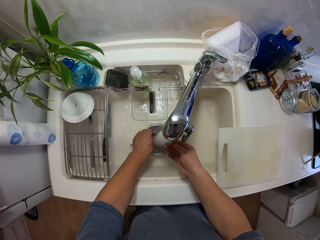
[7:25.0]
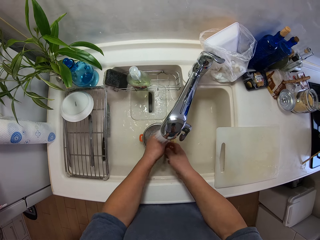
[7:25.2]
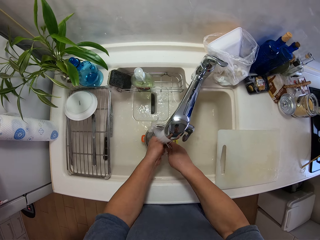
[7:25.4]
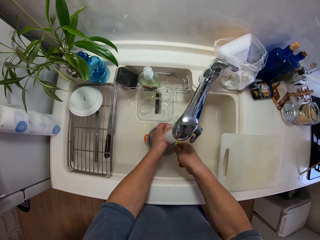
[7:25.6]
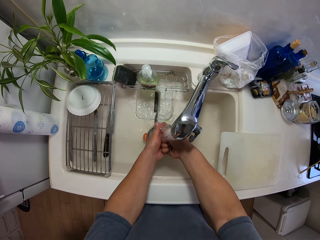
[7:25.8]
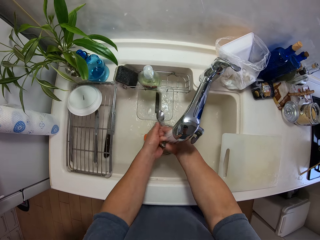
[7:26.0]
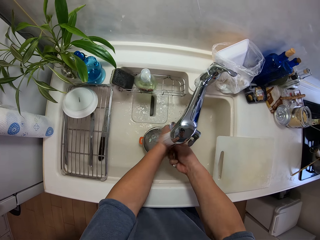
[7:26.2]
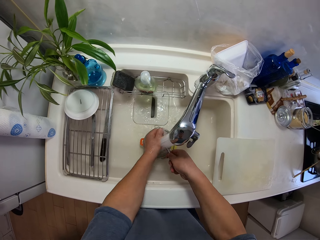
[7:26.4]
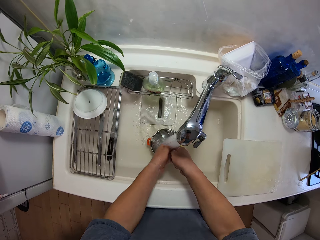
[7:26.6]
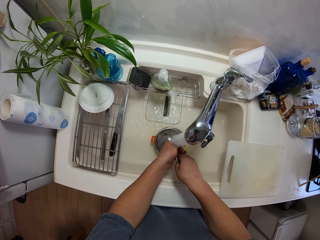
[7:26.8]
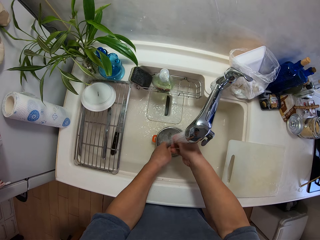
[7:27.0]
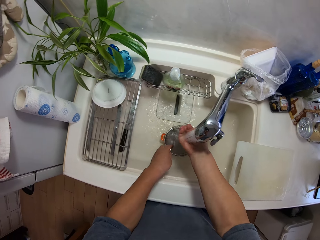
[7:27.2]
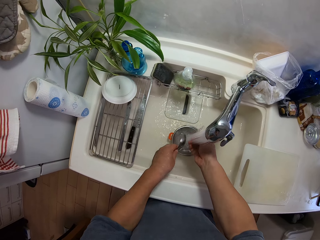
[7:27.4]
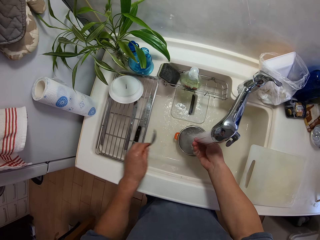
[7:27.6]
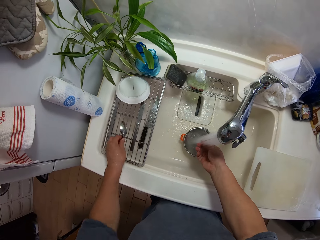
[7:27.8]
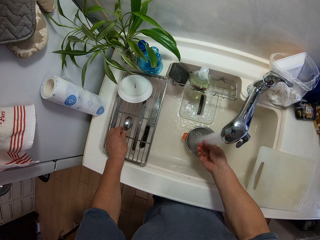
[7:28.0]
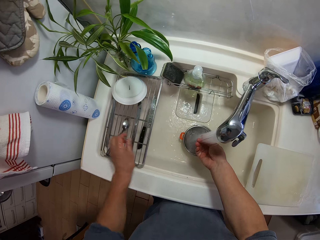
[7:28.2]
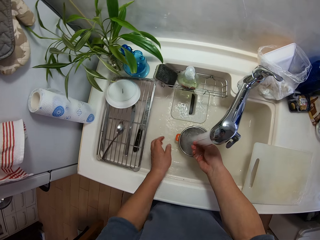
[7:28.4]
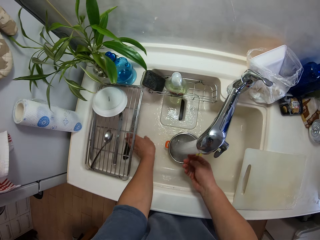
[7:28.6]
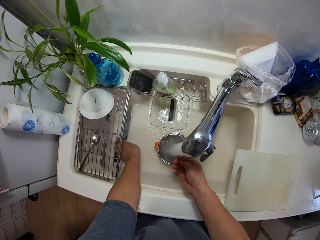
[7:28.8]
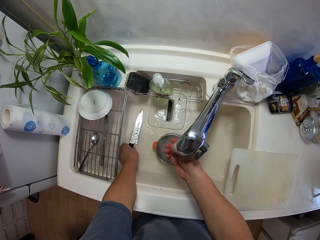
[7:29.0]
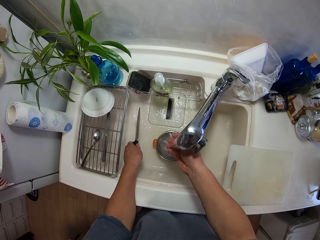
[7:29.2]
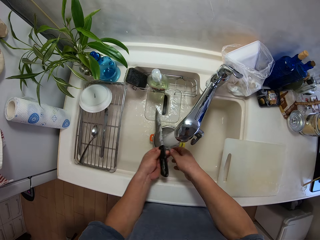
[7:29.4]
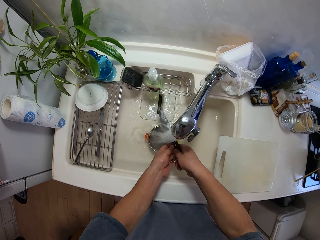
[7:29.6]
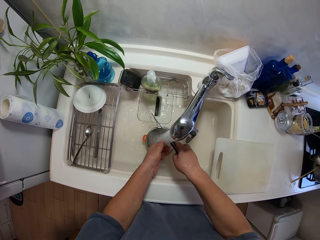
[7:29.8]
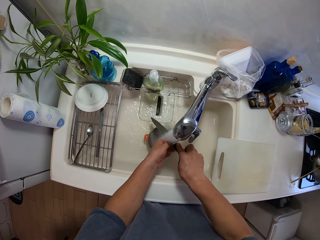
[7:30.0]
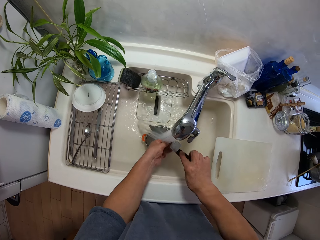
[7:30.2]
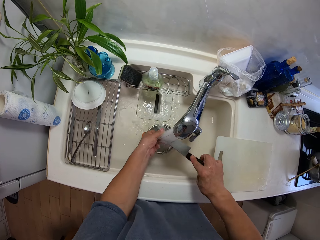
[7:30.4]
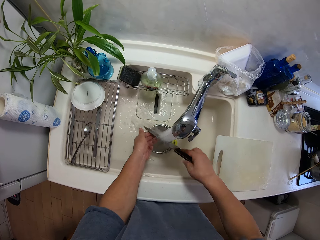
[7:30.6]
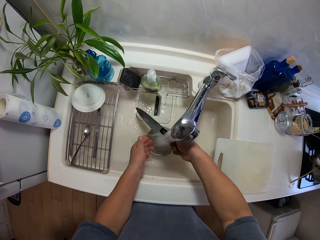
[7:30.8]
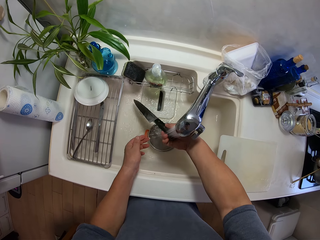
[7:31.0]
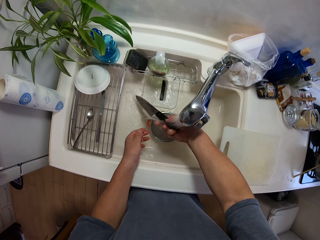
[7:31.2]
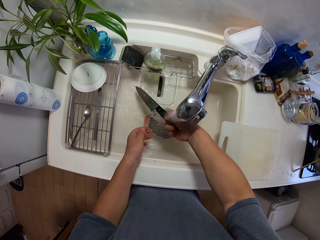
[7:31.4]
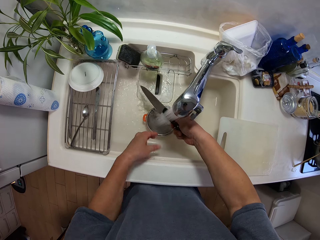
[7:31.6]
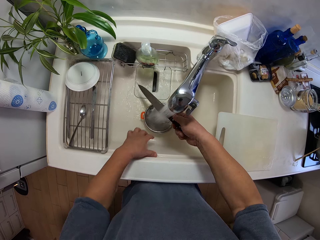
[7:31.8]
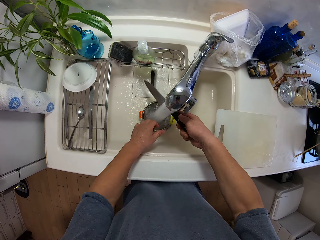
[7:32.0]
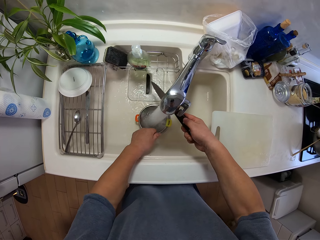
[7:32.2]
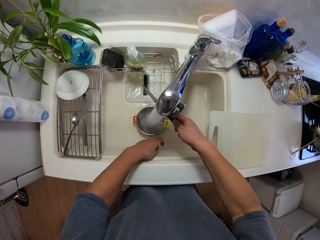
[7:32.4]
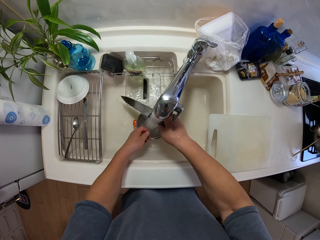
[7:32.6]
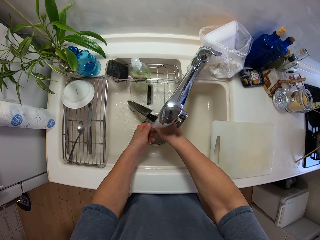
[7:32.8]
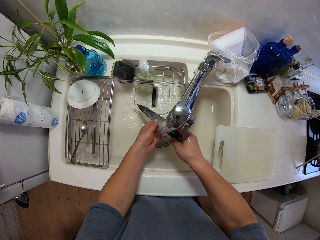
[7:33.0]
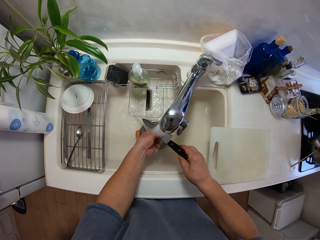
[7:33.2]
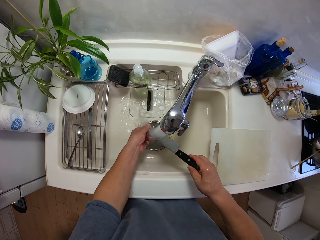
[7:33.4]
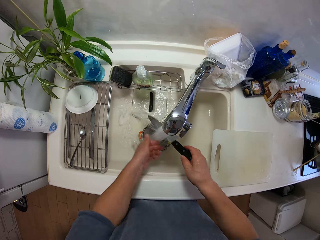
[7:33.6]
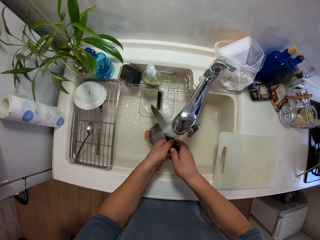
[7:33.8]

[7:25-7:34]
The camera wearer picks up a spoon in the sink. They rinse the spoon and the stainless sieves in the sink. They rinse their hand in the sink. They put the spoon on the dish drying rack. They pick up the knife from the sink and rinse the knife in the sink.

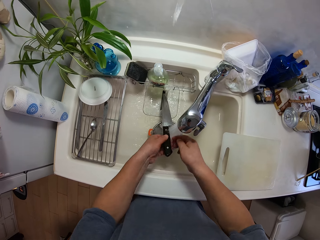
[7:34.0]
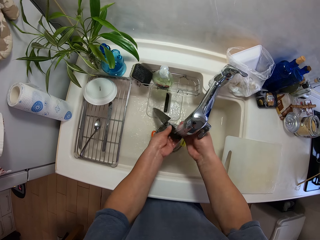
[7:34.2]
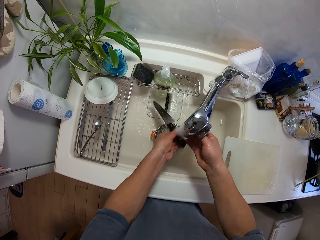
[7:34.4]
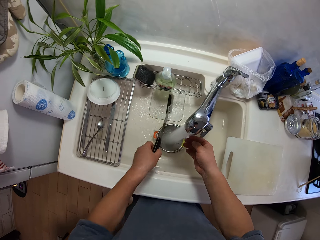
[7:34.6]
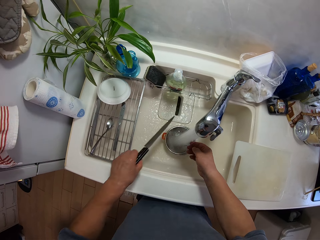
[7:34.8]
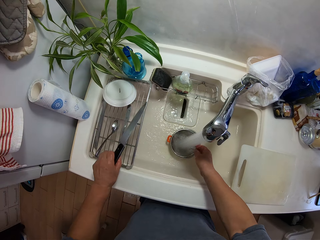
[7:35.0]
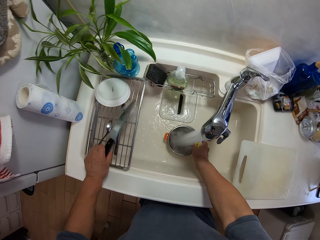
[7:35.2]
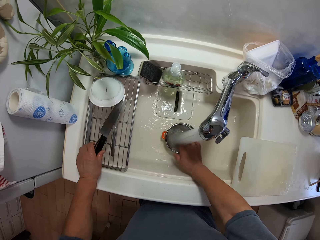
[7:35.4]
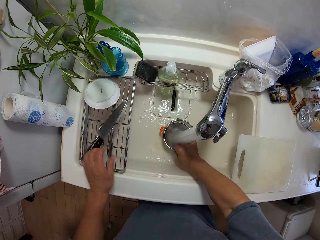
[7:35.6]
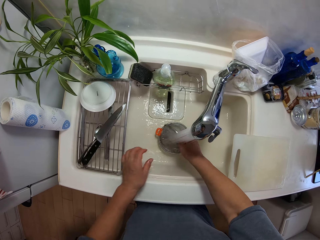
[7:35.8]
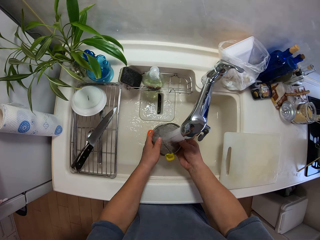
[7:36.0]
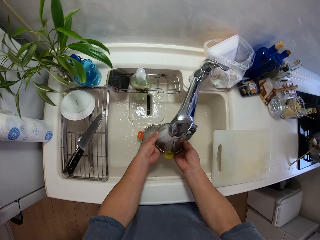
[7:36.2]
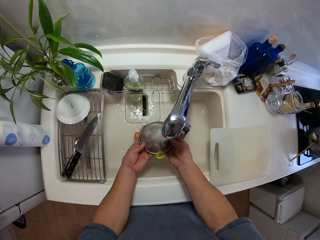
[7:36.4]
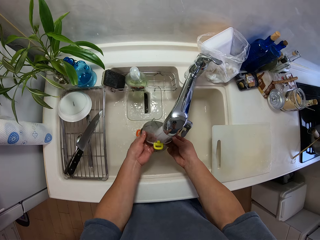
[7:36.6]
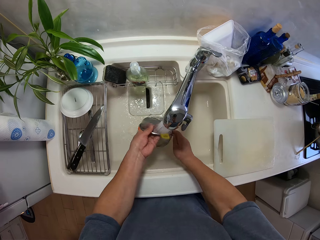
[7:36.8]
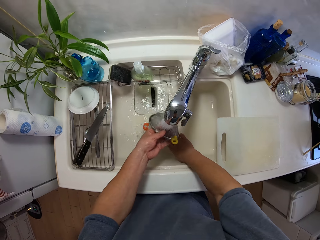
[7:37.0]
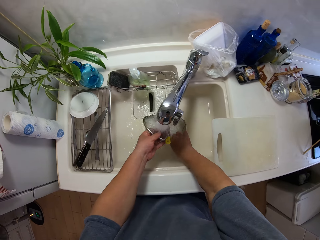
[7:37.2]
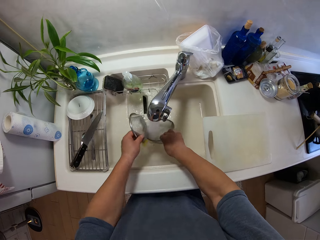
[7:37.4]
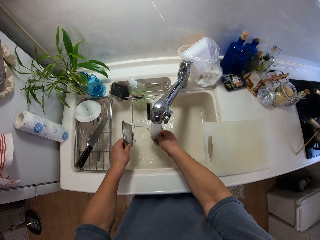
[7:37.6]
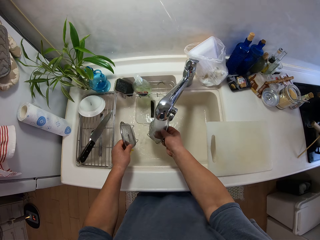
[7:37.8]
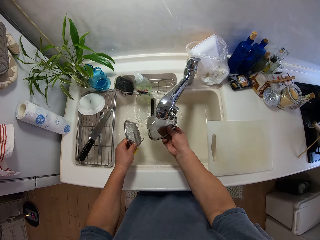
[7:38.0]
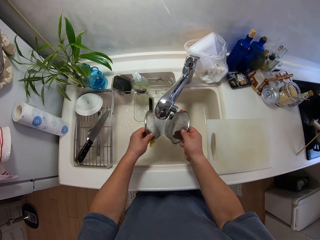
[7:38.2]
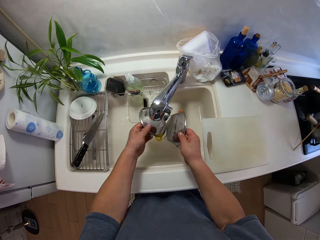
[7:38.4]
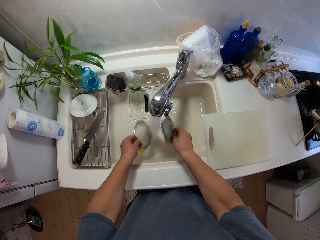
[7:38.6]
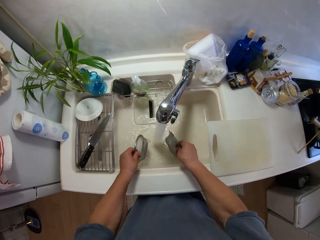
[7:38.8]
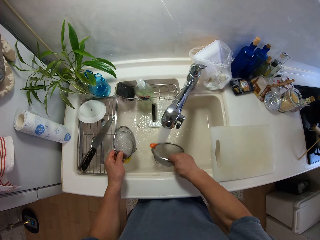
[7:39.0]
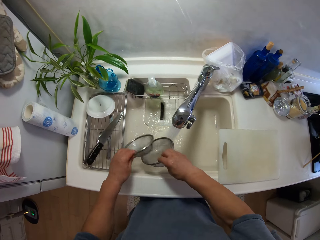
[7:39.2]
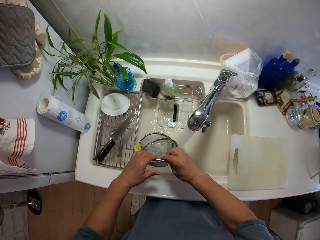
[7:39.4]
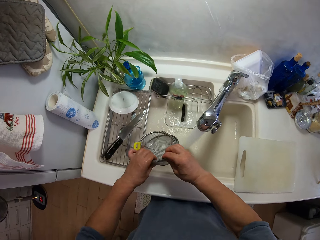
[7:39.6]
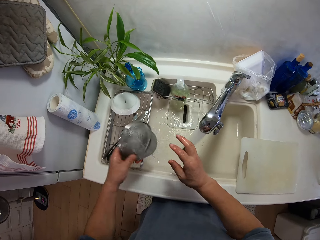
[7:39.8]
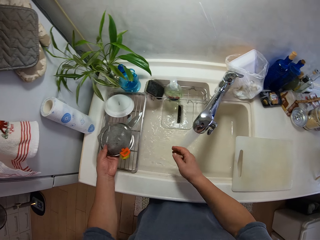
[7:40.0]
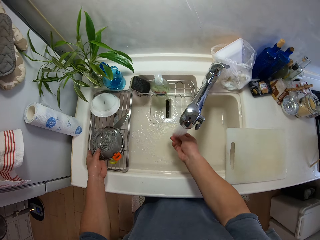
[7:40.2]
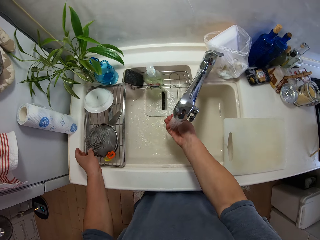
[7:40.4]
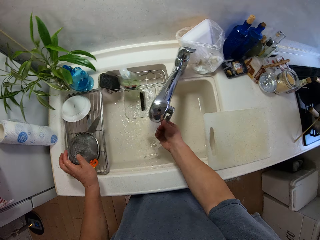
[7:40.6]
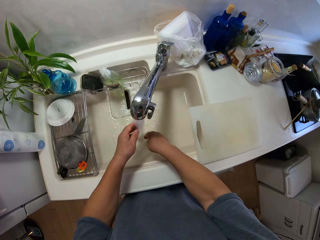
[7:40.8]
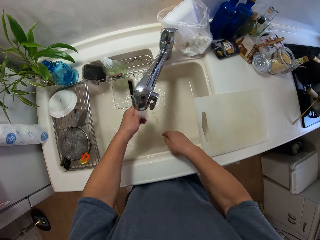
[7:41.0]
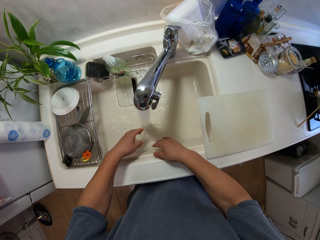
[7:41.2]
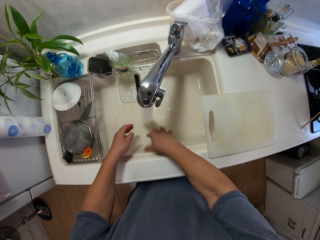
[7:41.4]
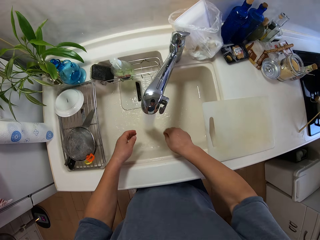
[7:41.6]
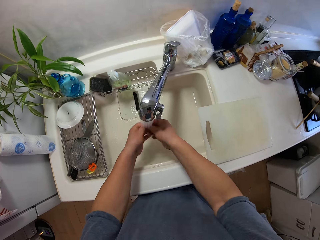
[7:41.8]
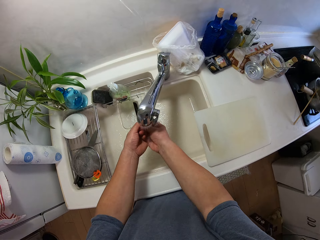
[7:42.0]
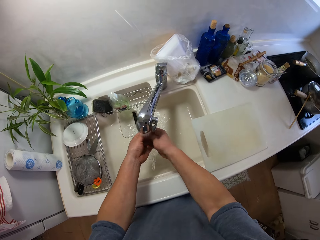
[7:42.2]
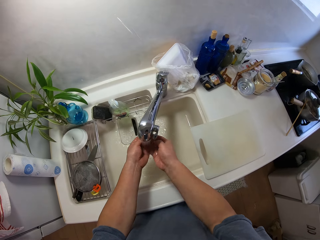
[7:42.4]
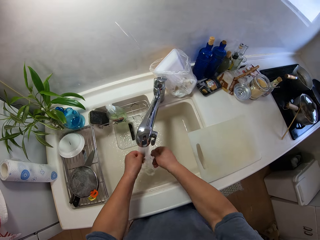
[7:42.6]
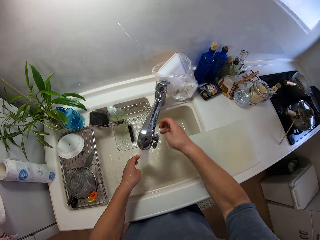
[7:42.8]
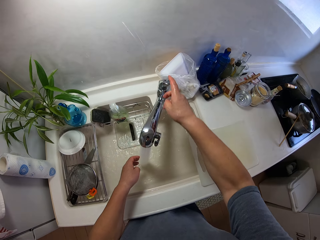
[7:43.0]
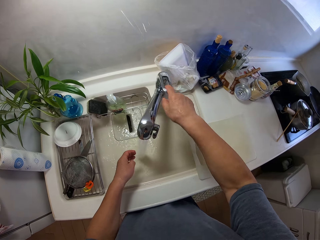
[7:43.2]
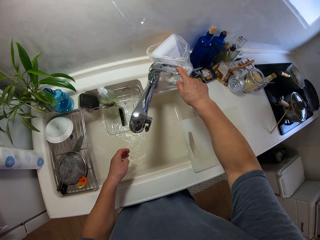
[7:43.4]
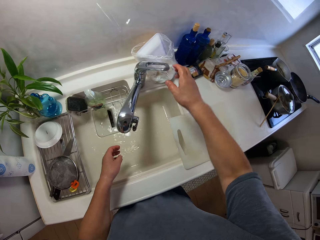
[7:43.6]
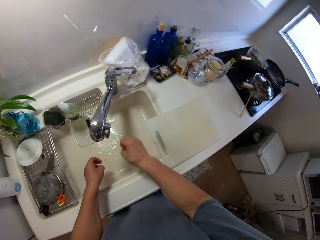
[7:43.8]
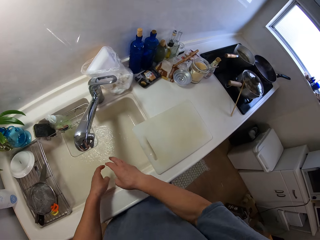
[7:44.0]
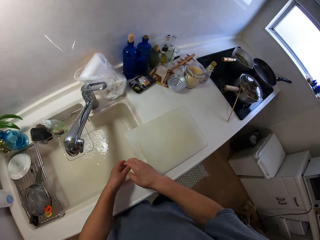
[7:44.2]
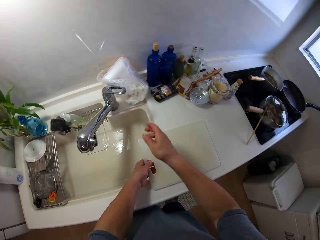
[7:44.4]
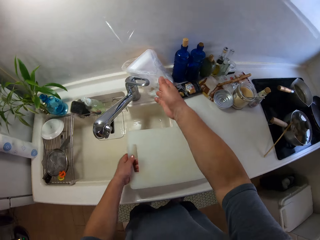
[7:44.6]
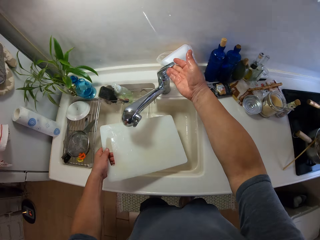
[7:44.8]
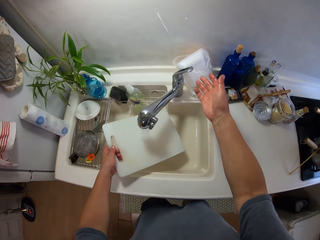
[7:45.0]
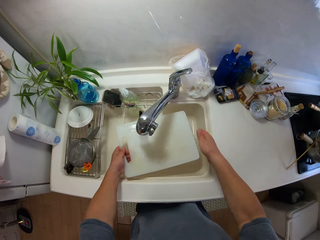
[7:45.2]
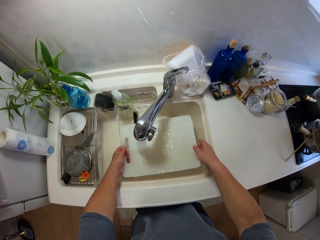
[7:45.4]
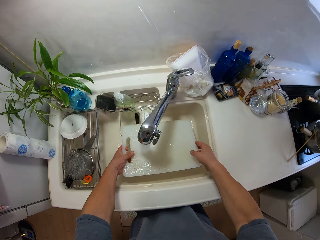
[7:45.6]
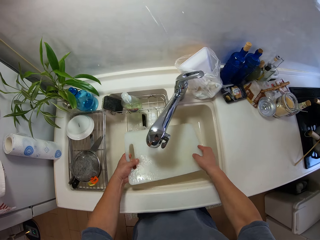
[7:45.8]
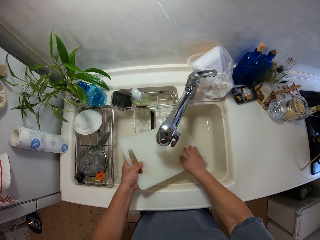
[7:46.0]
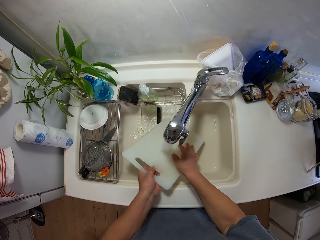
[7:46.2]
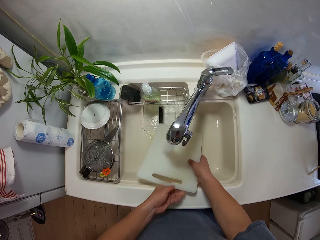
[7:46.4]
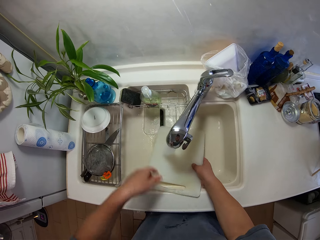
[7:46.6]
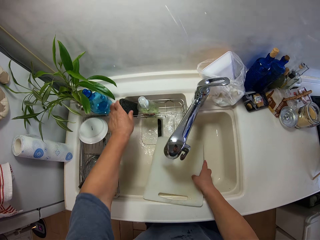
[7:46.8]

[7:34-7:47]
The camera wearer drops the knife on the plate rack with his left hand. He picks up a sieve in the sink and rinses the sieve in the sink. He picks up a sieve in the sink. He rinses the stainless sieves in the sink, shakes the sieves in the sink, joins the sieves together, and puts the sieves on the dish drying rack. He washes his hands in the sink. He holds the sink and rinses his hands in the sink. He turns off the tap of the sink. He shakes his hands in the sink. He picks up the chopping board from the slab. He opens the faucet. He rinses the chopping board in the sink and leans the chopping board on the sink.
